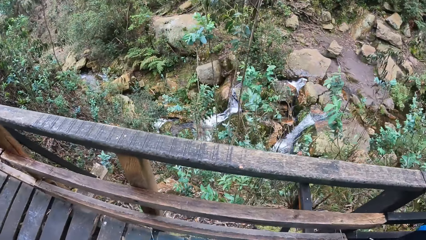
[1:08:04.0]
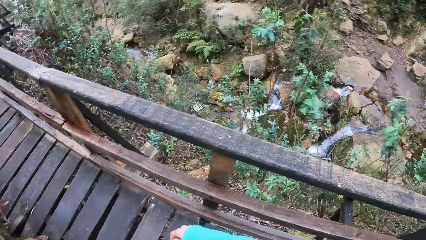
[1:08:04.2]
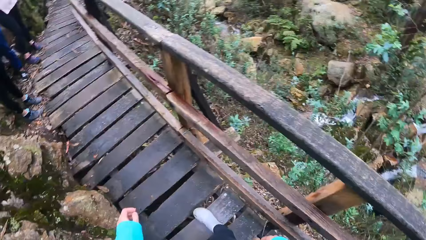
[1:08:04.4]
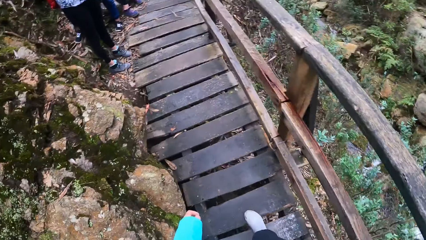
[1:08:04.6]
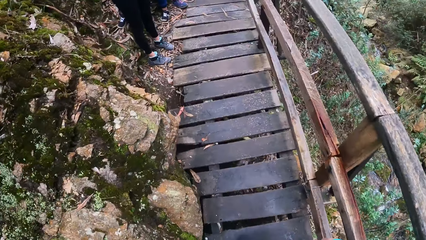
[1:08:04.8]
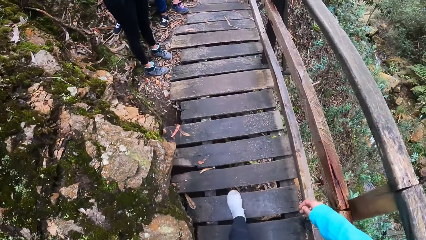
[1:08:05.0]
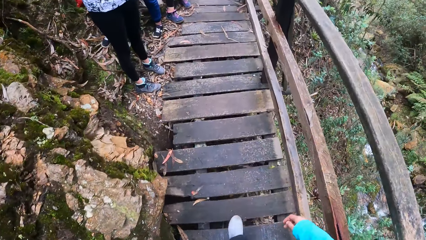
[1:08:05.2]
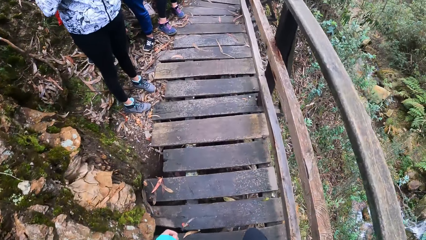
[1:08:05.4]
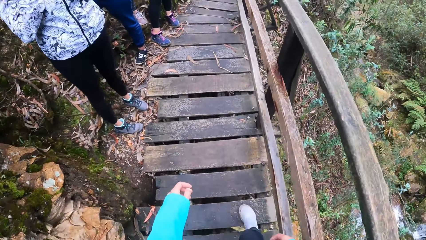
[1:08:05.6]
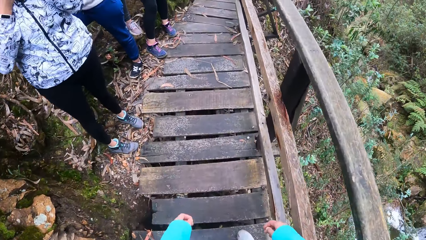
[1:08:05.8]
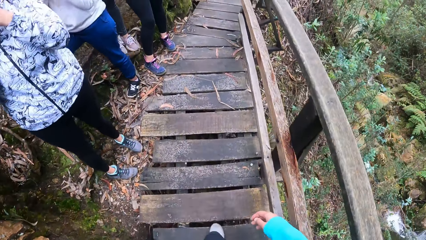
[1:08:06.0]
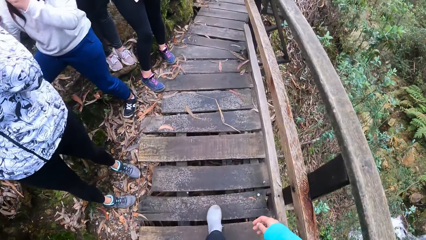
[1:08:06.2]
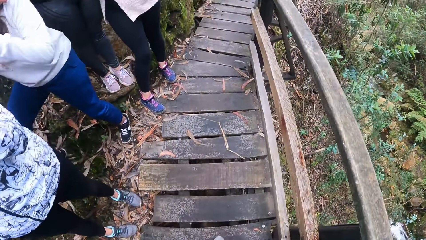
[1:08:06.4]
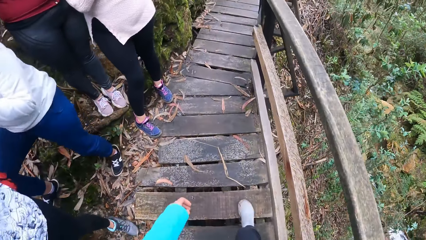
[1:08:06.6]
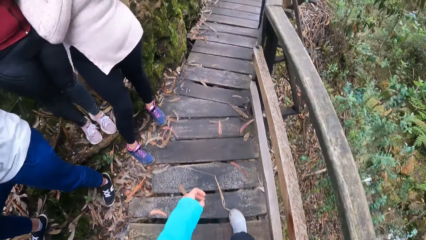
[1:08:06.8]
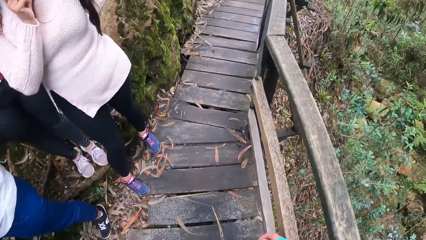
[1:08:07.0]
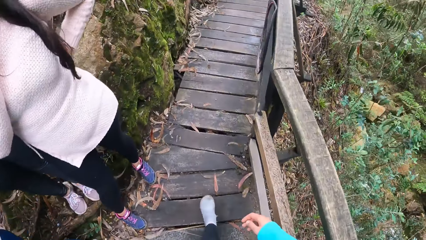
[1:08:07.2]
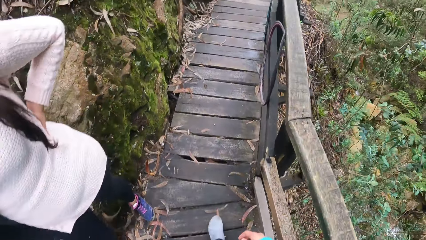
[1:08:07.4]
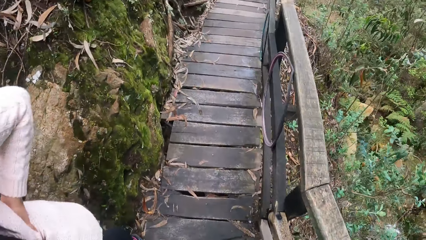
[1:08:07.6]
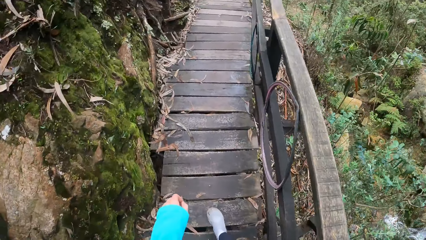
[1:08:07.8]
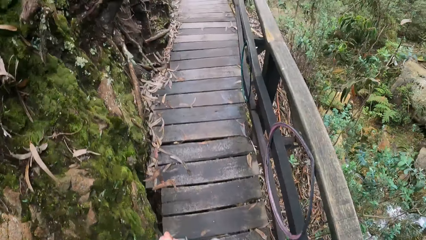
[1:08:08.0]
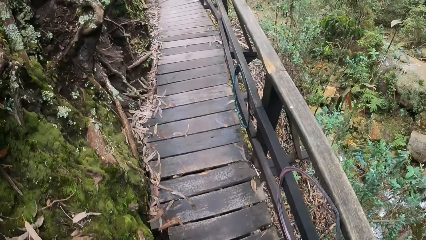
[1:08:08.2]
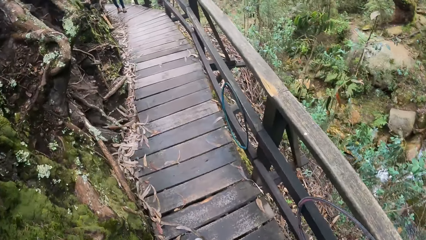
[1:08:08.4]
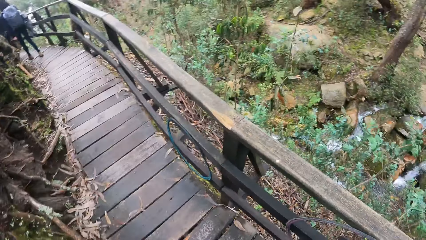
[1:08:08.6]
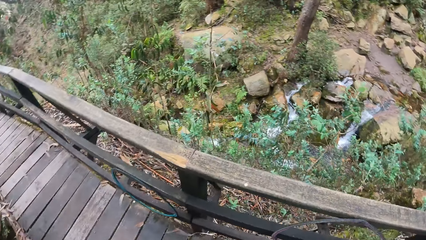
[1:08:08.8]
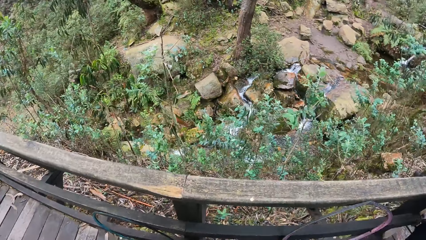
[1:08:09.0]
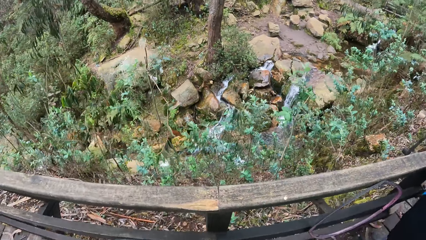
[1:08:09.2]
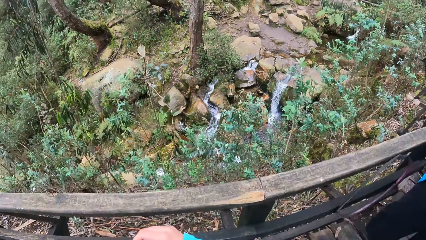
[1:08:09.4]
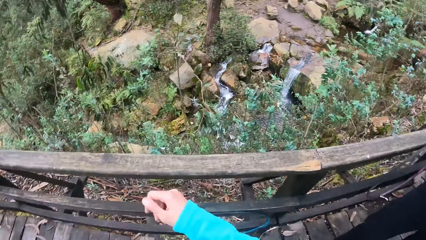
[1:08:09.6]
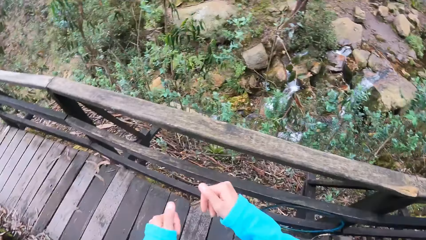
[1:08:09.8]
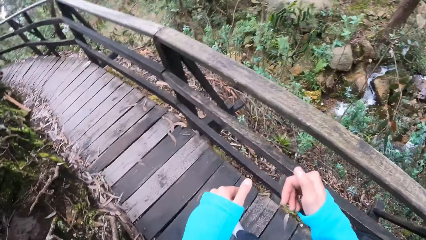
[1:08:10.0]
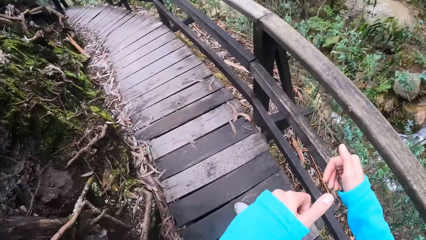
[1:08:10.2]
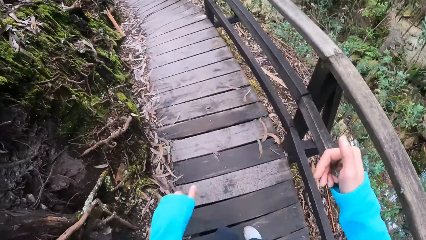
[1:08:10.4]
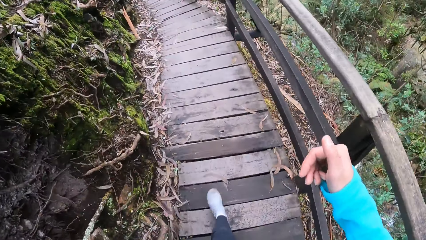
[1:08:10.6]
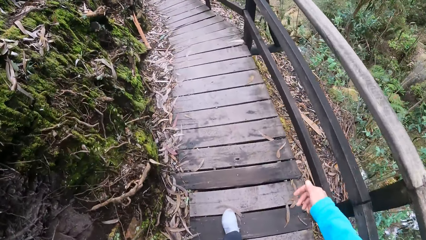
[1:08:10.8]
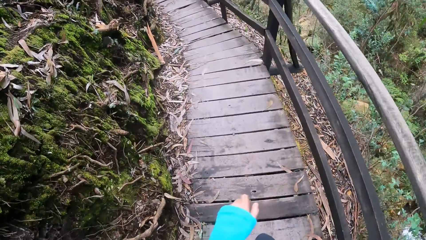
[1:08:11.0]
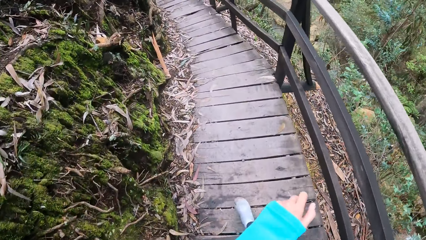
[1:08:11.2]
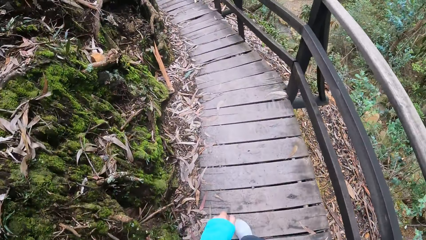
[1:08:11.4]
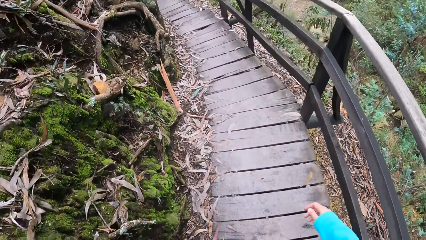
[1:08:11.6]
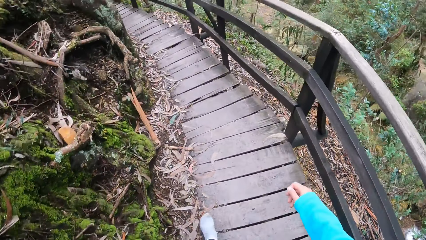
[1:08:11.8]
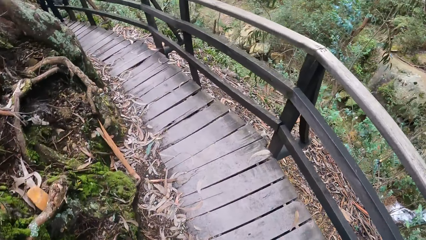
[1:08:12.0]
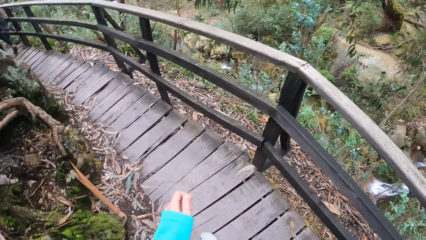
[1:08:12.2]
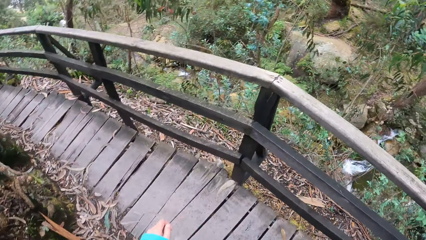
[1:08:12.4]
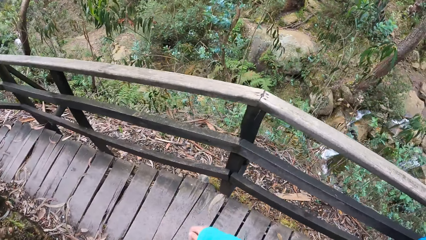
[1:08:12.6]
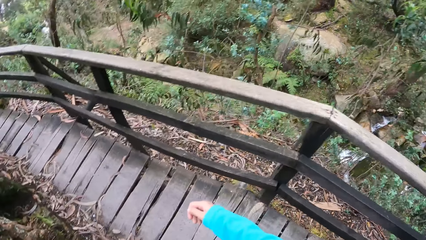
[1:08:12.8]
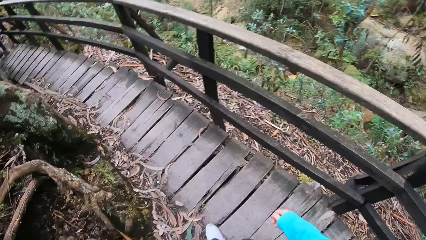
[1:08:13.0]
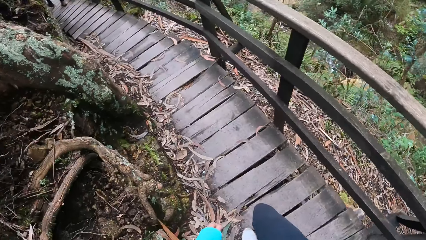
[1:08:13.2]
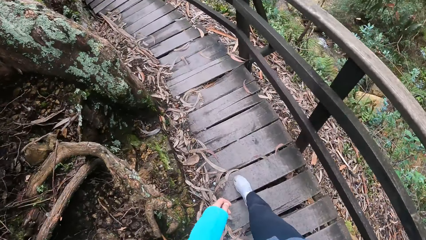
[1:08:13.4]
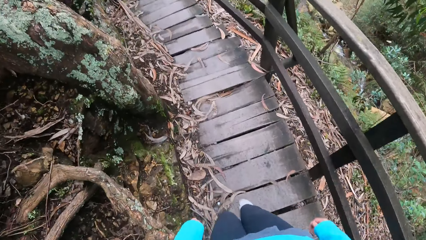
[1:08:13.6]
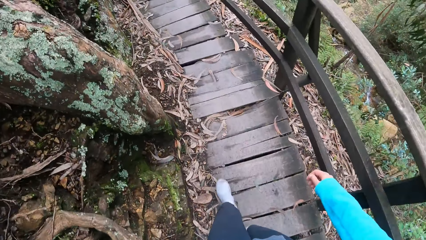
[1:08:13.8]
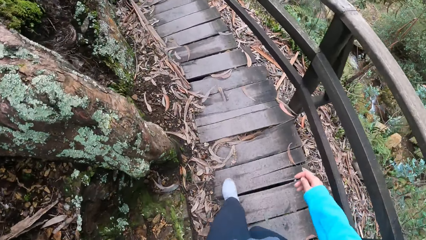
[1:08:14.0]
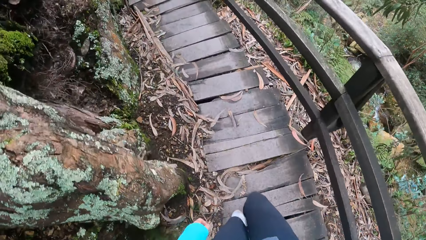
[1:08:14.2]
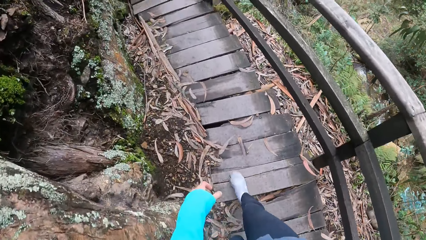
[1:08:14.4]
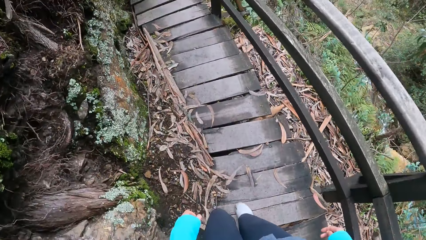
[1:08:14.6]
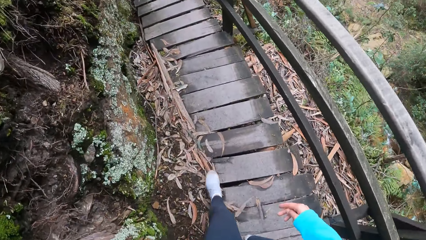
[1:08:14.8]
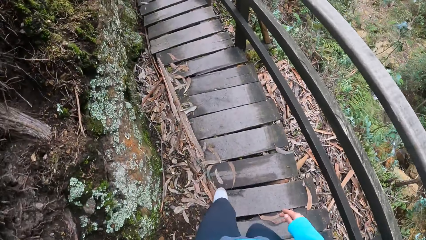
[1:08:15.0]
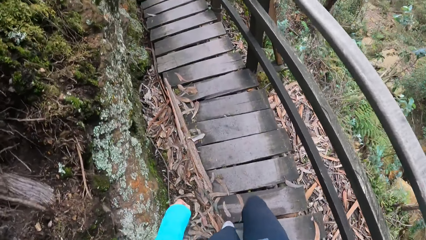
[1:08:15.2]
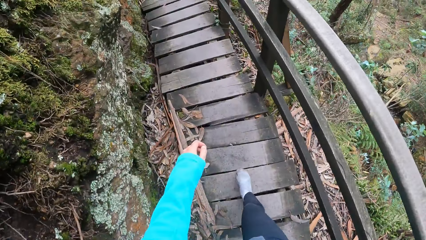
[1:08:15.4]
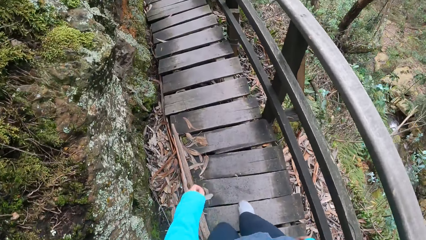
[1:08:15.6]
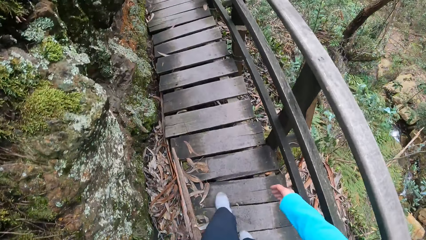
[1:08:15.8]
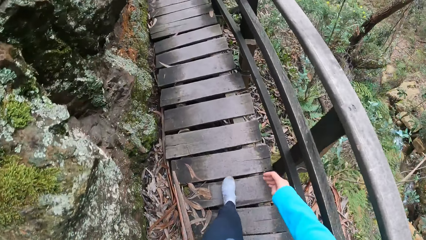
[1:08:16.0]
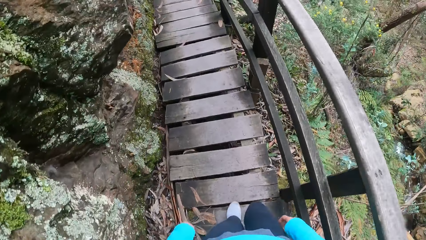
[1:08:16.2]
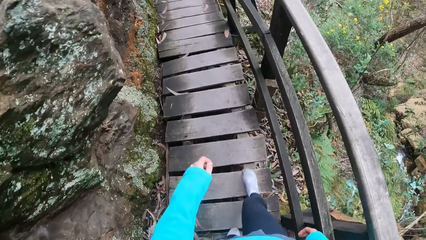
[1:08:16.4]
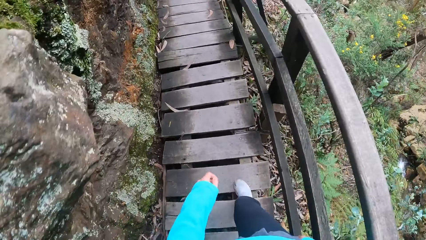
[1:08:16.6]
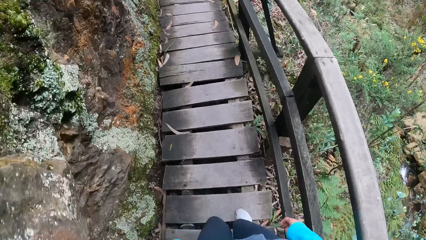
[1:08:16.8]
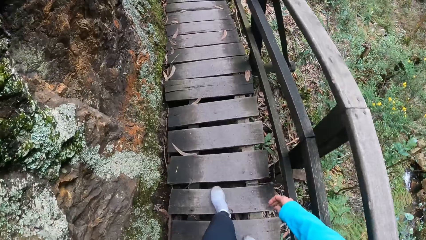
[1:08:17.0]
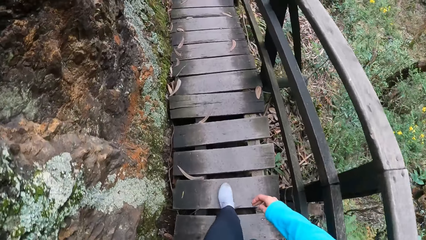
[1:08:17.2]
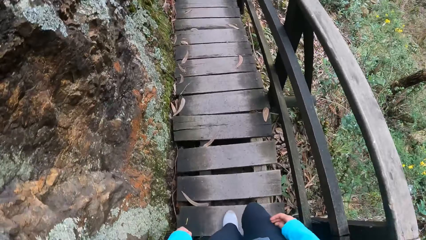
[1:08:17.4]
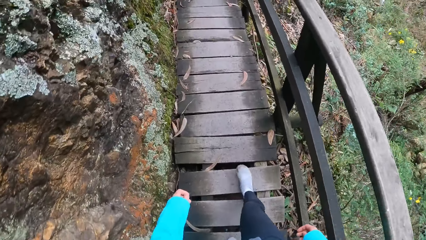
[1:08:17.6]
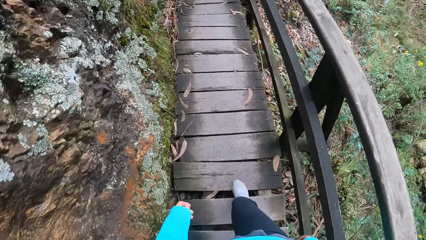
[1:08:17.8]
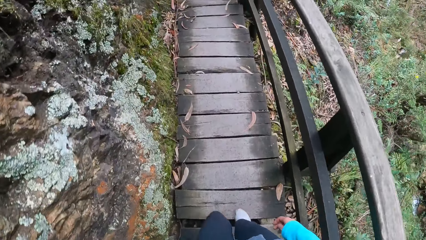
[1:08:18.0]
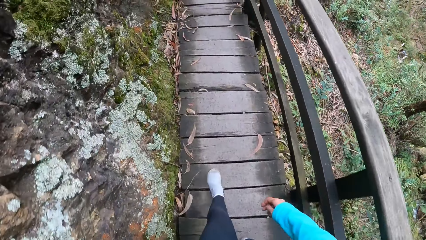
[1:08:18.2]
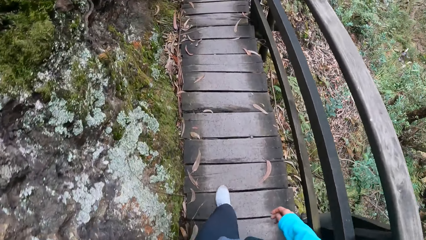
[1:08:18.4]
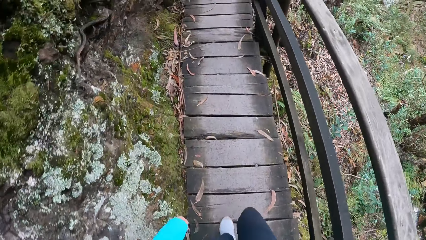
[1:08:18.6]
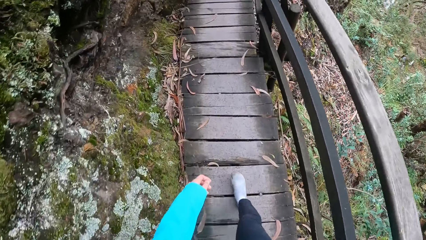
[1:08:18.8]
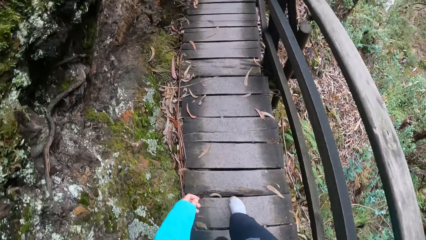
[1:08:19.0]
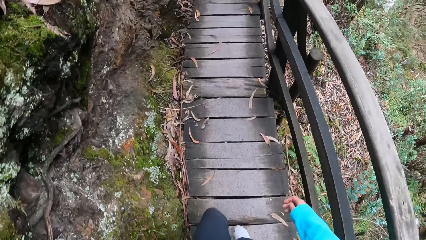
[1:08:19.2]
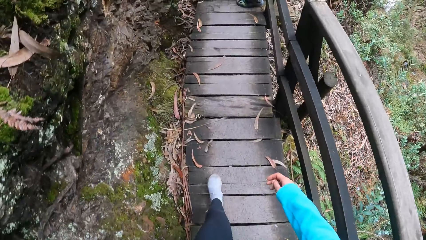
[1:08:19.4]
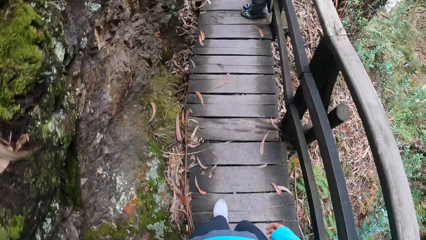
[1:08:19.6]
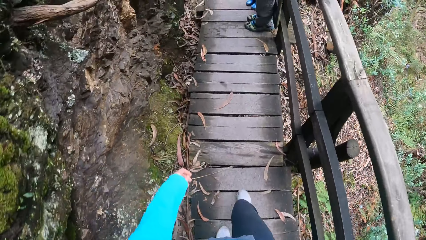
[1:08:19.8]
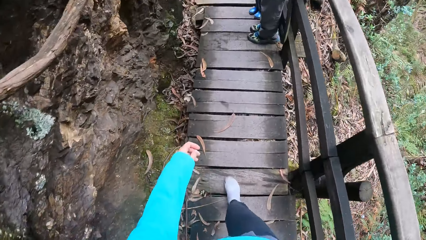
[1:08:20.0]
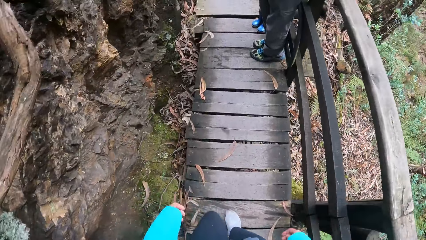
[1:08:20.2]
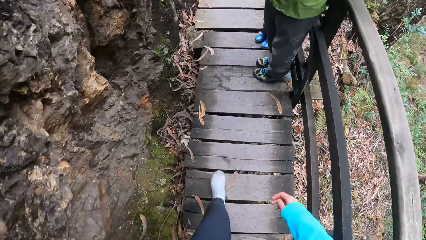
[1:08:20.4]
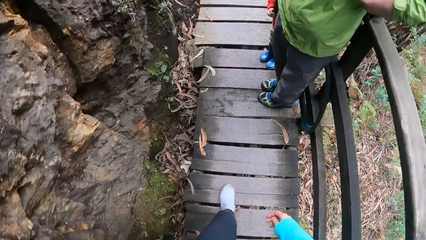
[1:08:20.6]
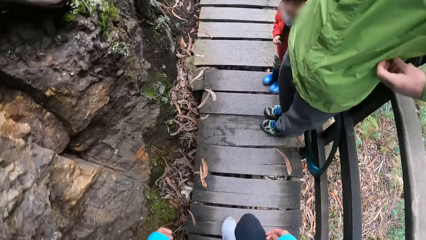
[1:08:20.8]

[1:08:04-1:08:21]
The camera wearer walks past a group of people. They move their hands. They walk through the bridge.
